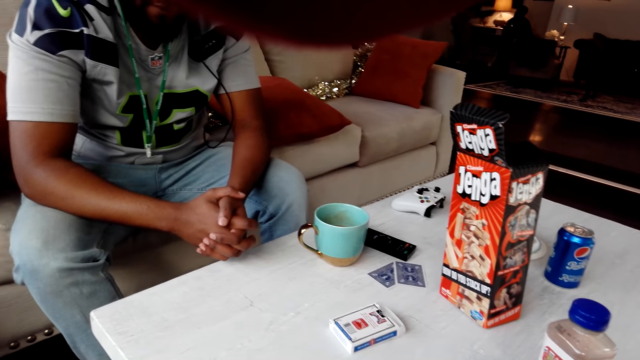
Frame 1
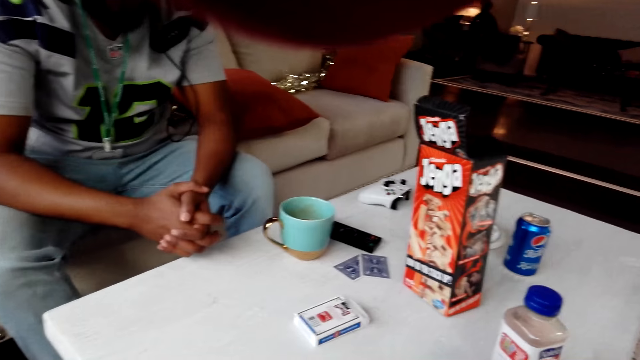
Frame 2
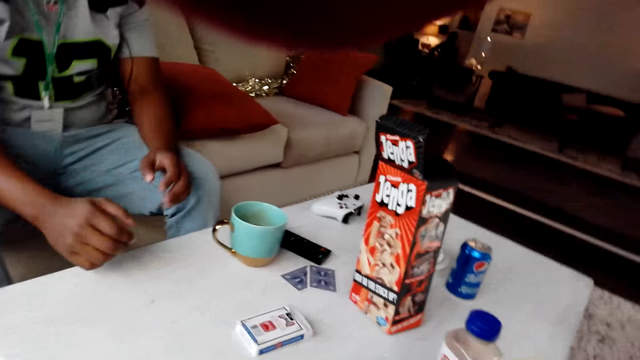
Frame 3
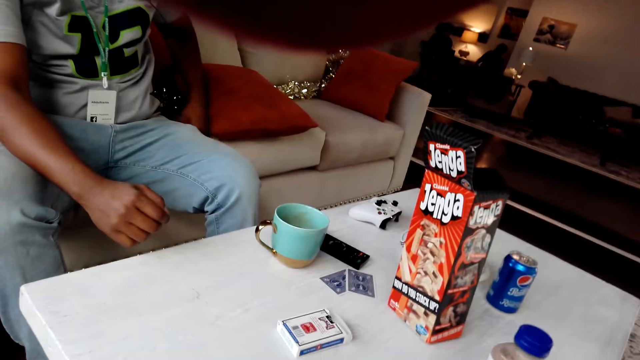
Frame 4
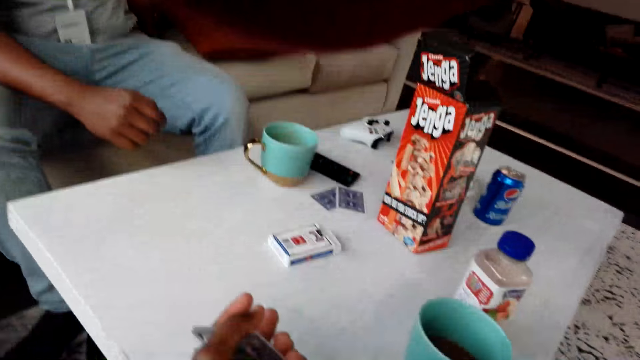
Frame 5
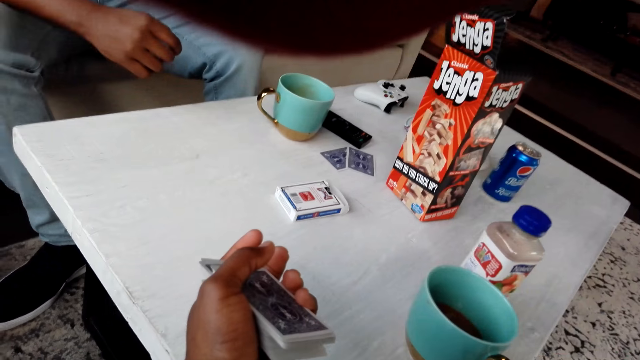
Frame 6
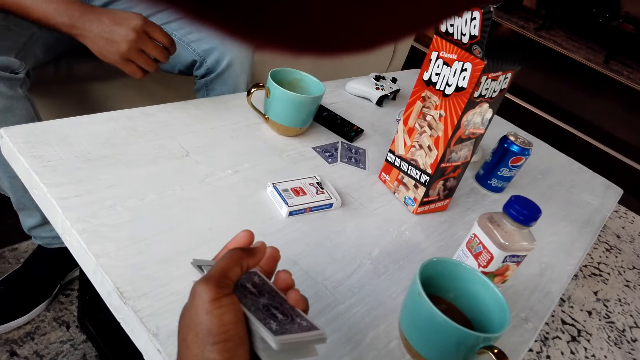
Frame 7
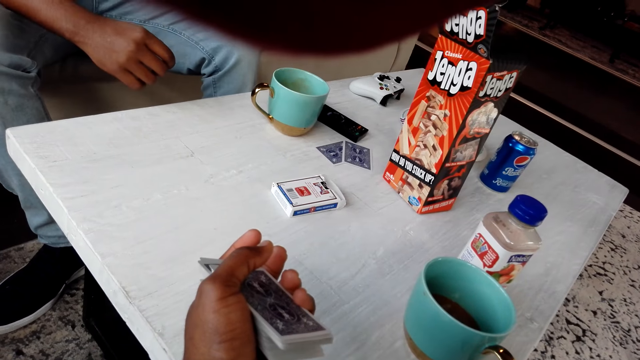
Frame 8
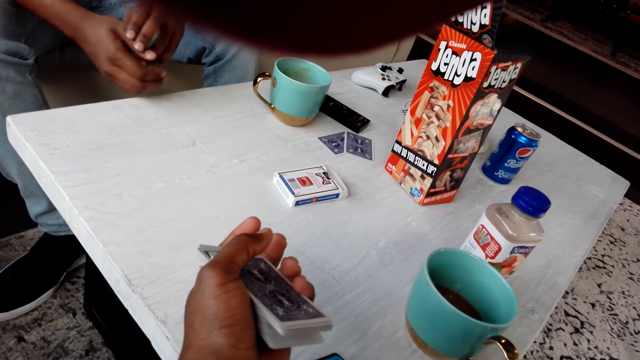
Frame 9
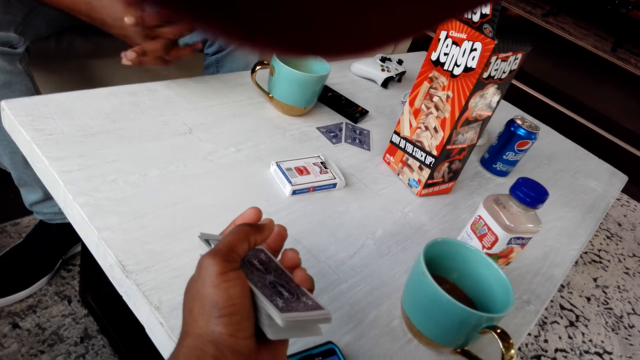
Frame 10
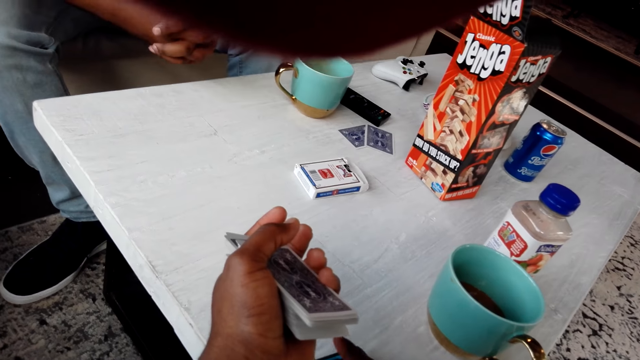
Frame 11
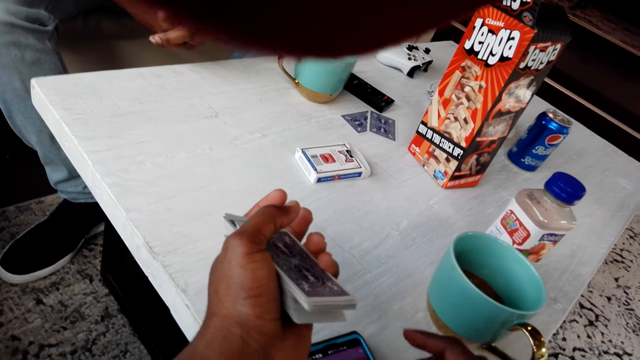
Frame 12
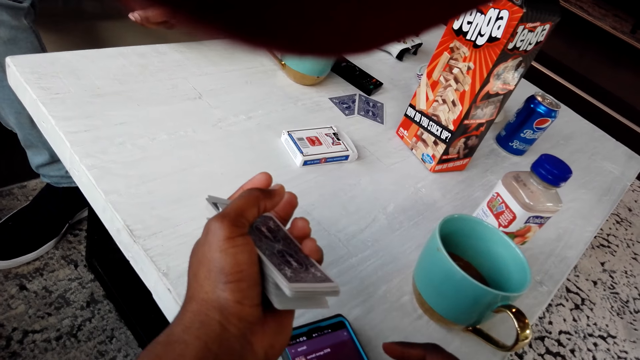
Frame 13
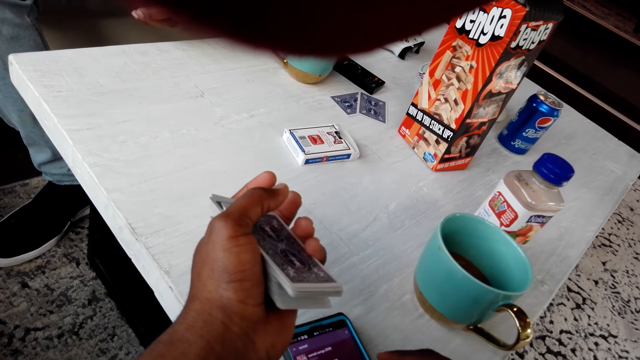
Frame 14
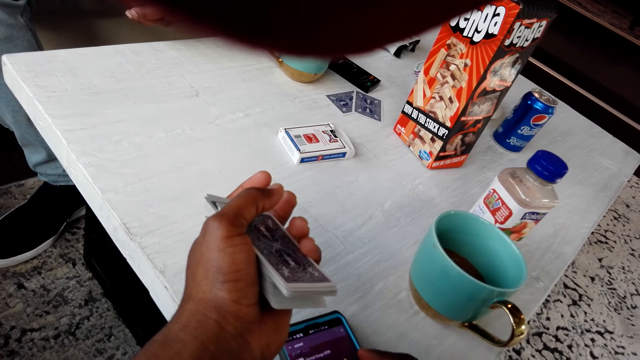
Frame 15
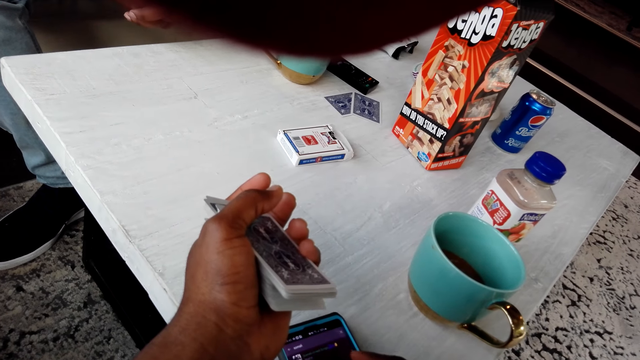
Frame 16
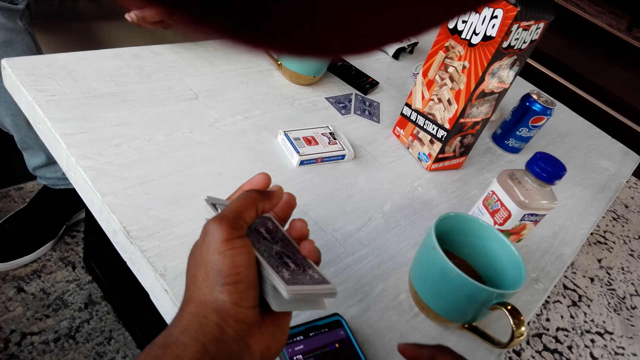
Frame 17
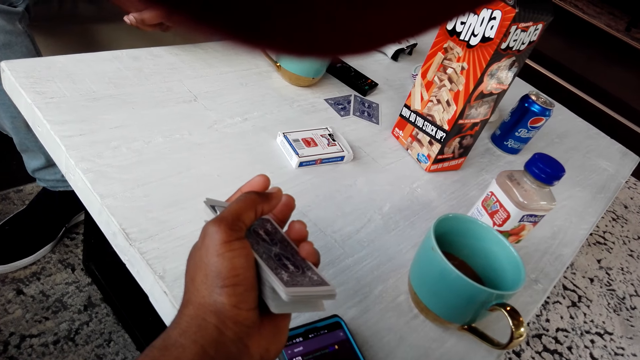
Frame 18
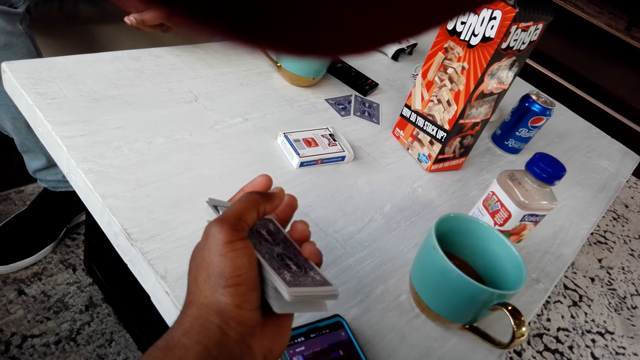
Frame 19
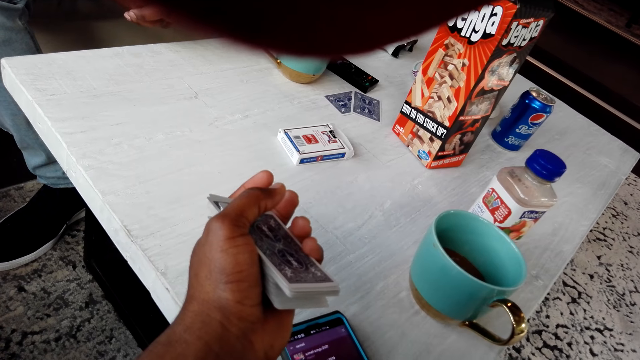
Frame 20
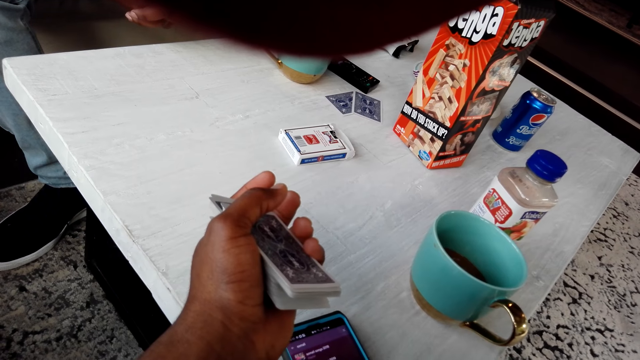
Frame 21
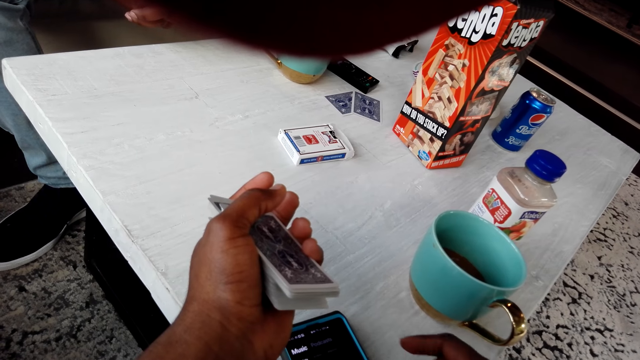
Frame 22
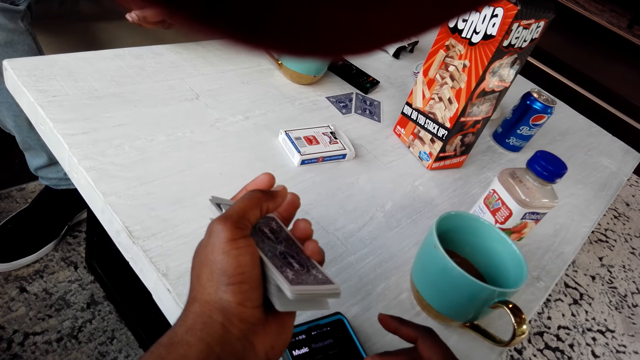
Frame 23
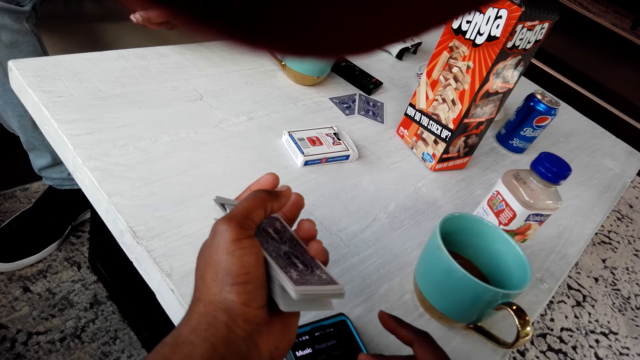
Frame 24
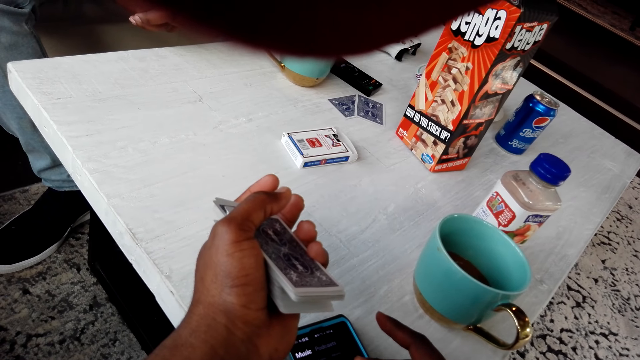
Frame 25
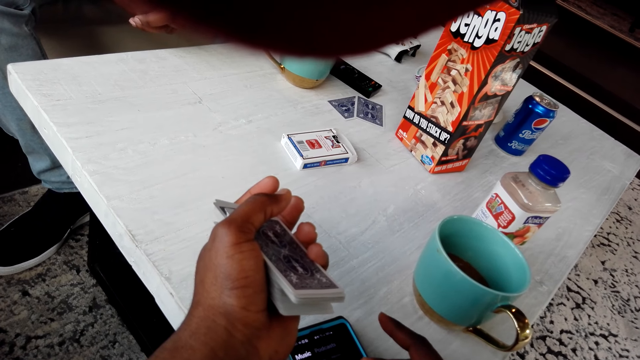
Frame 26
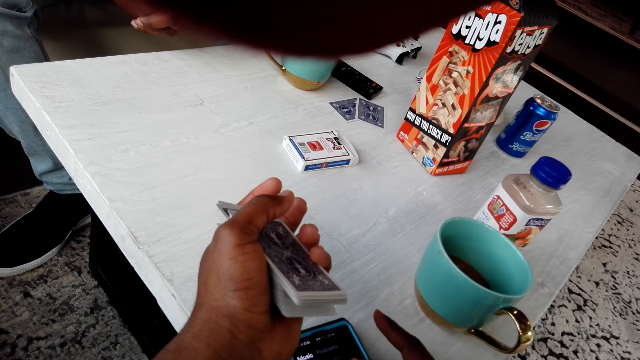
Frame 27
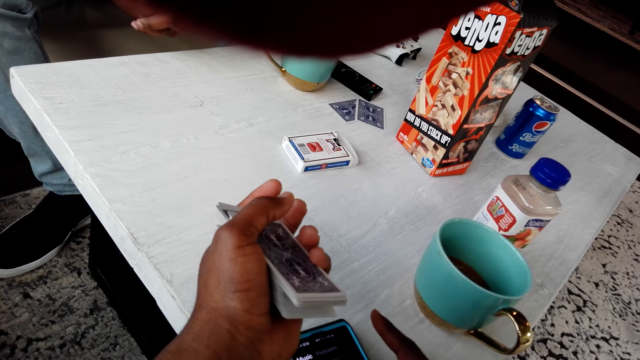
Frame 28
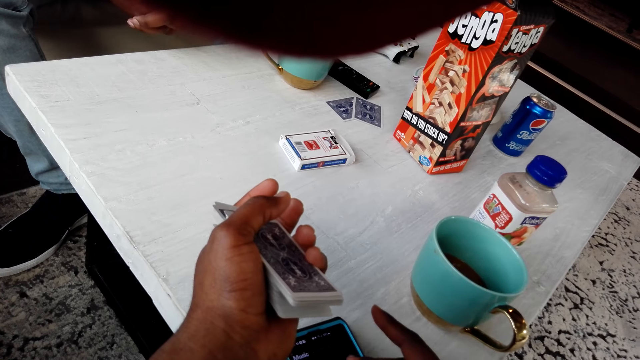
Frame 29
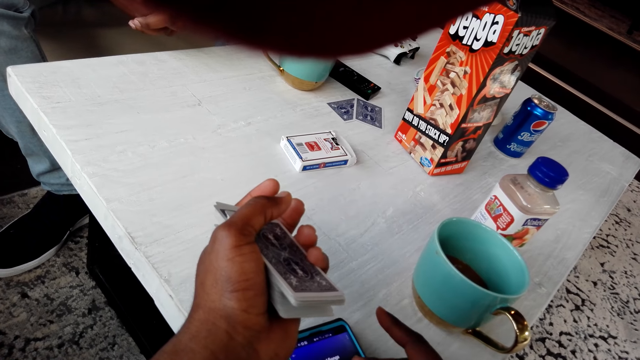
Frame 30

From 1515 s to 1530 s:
The camera wearer operates a phone. They dial the phone.

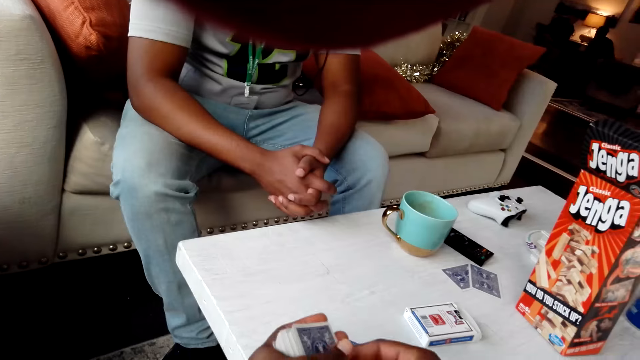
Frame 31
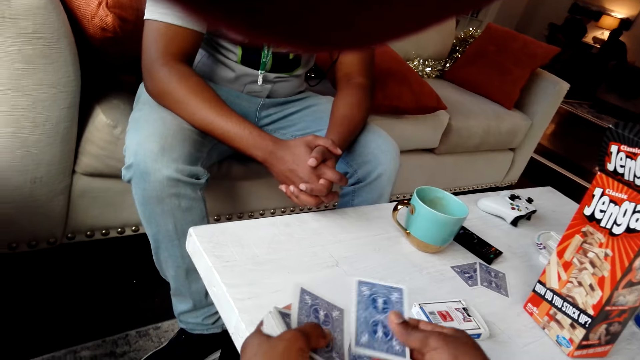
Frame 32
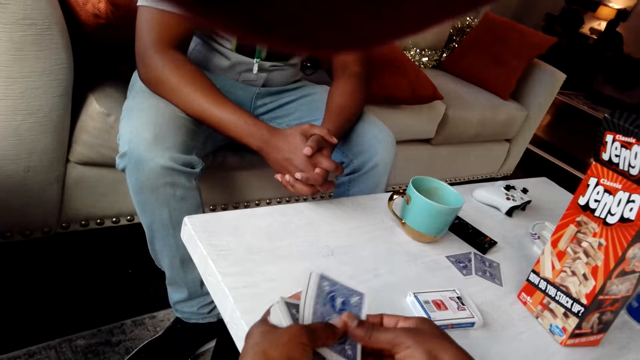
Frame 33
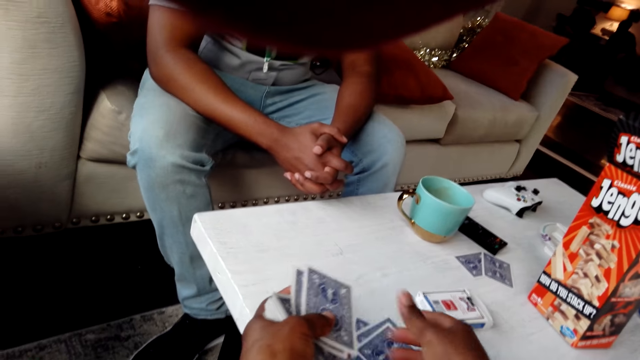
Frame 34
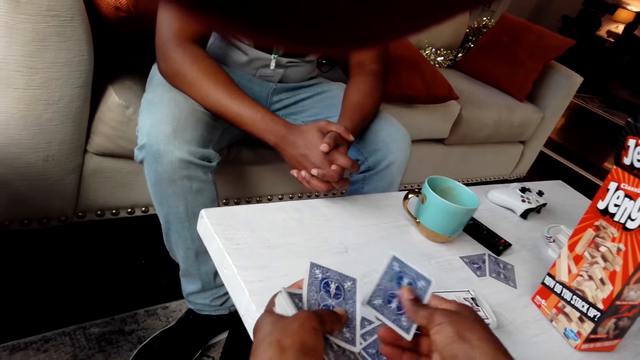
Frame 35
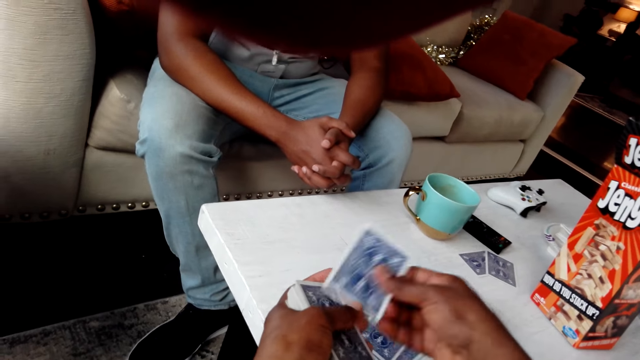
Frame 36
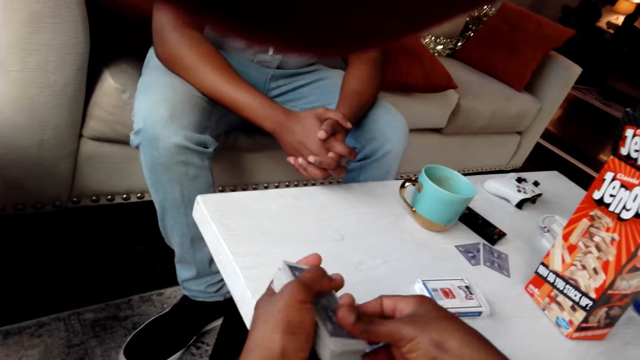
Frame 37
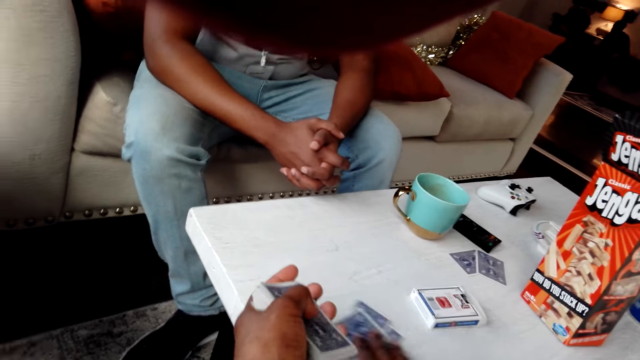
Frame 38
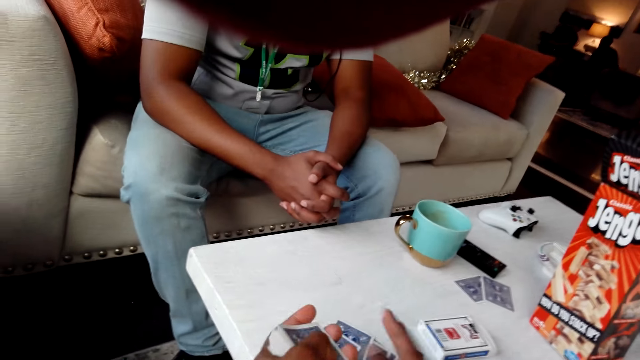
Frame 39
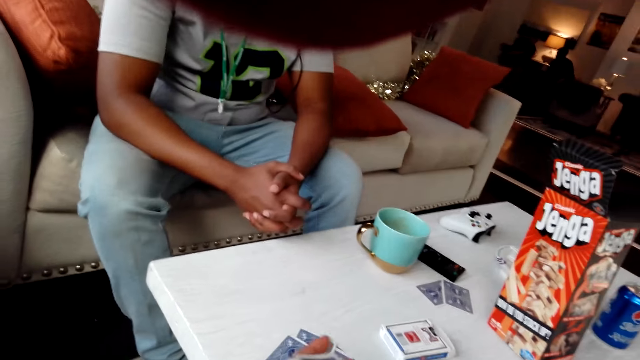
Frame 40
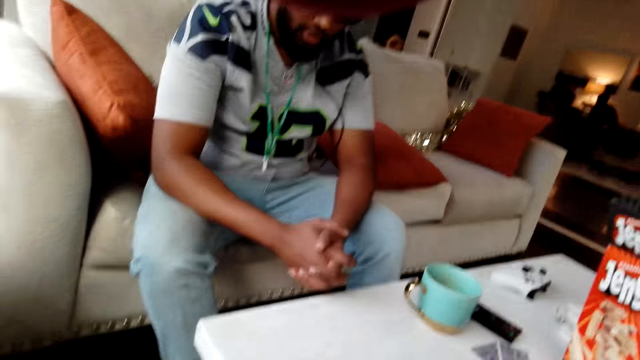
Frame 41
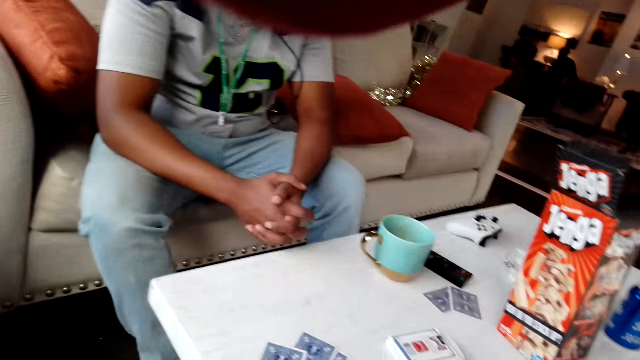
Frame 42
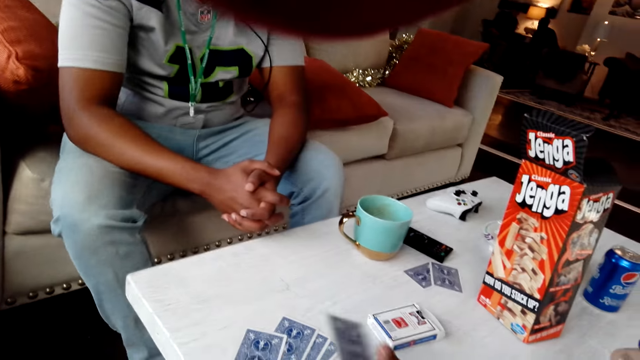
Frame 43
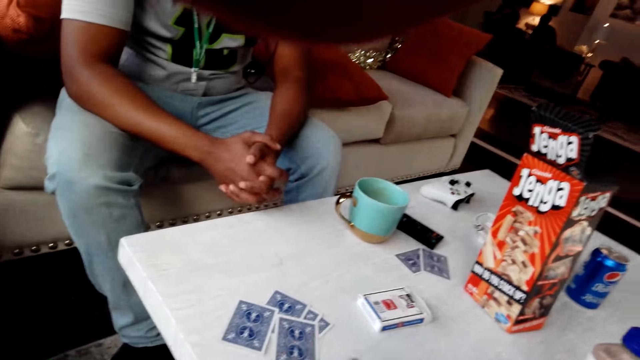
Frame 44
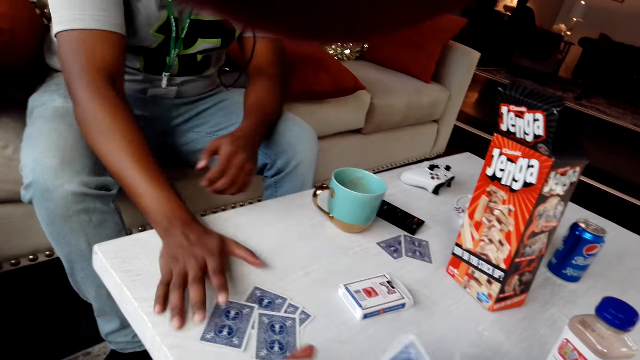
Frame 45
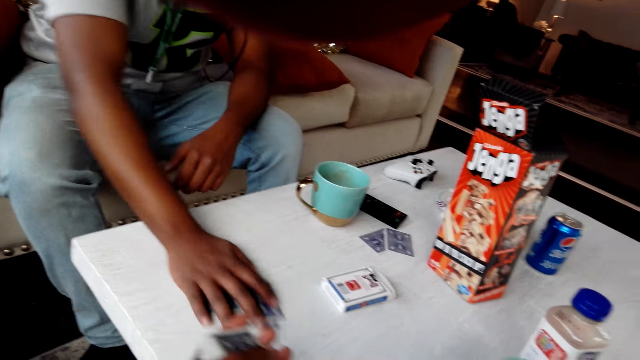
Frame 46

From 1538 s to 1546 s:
The camera wearer places the playing cards on the table. They drop the cards. They move the playing cards on the table.
